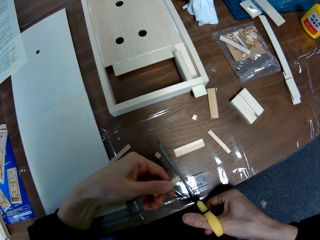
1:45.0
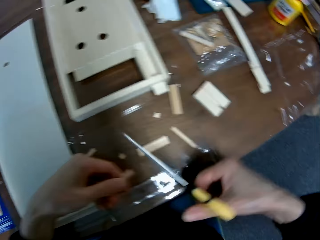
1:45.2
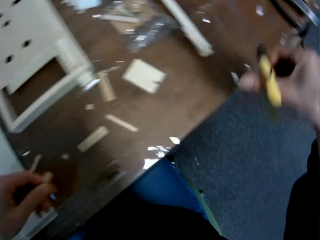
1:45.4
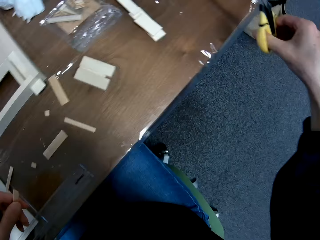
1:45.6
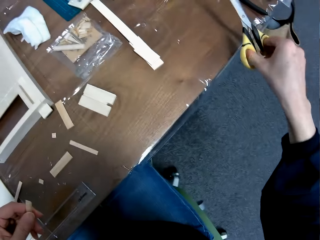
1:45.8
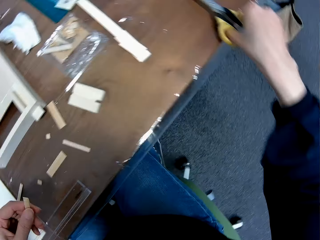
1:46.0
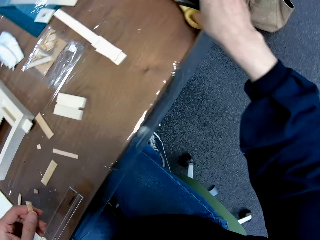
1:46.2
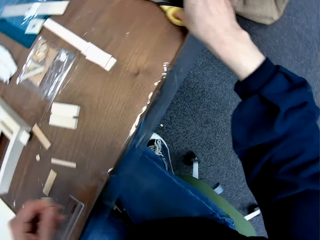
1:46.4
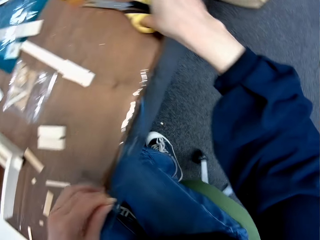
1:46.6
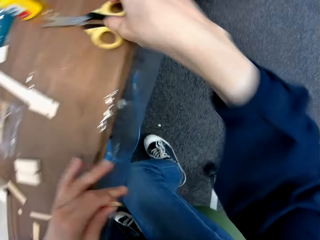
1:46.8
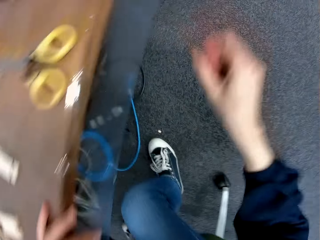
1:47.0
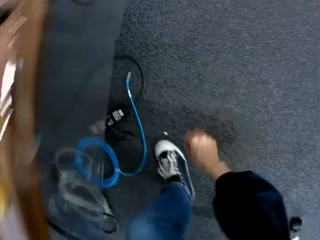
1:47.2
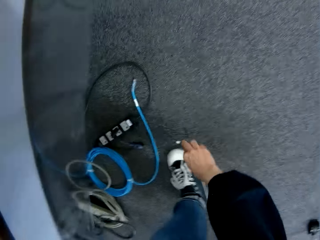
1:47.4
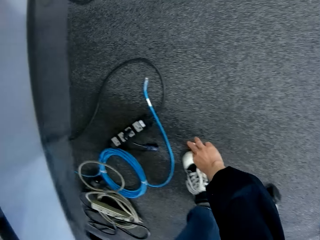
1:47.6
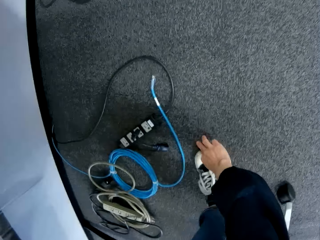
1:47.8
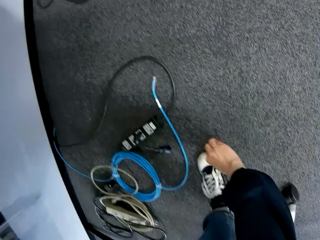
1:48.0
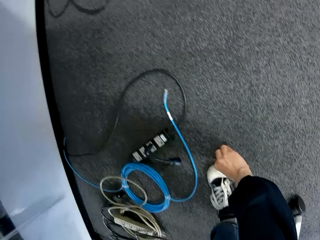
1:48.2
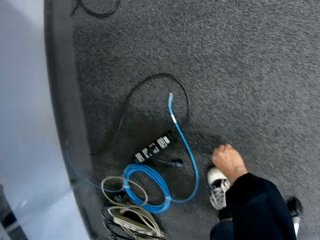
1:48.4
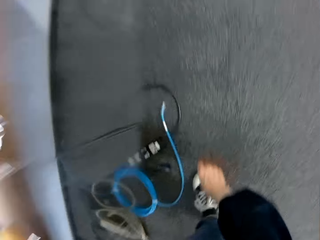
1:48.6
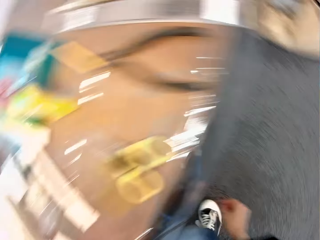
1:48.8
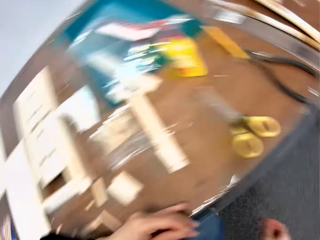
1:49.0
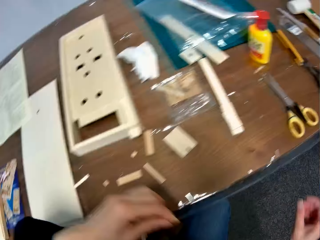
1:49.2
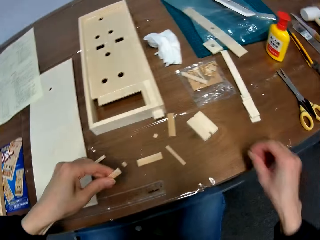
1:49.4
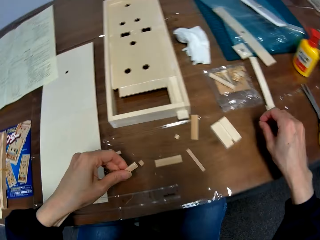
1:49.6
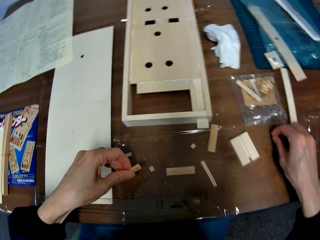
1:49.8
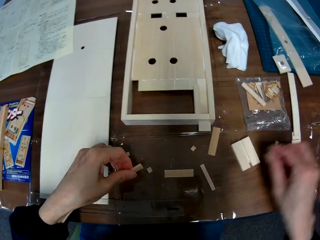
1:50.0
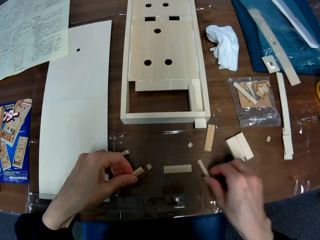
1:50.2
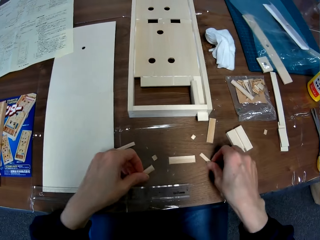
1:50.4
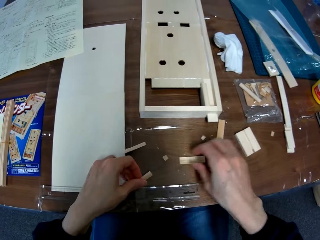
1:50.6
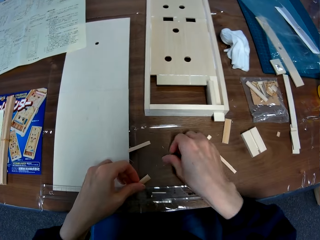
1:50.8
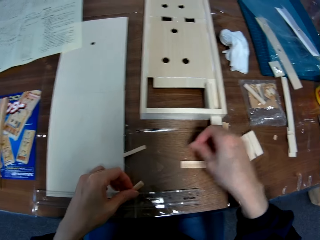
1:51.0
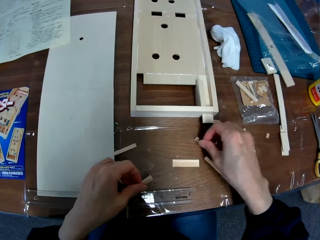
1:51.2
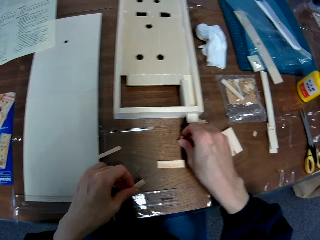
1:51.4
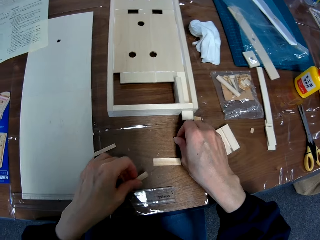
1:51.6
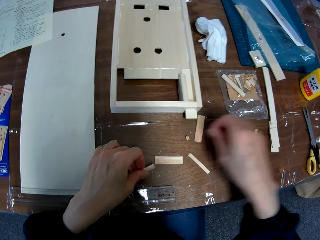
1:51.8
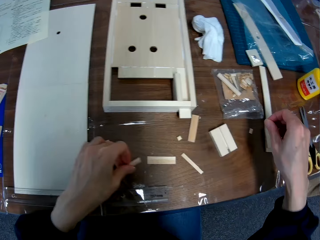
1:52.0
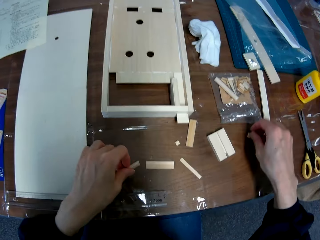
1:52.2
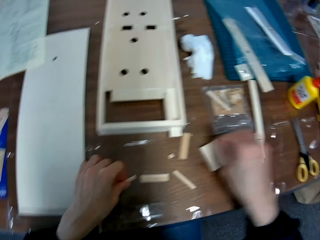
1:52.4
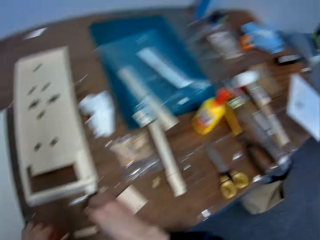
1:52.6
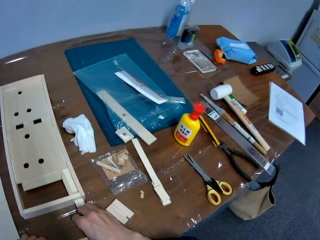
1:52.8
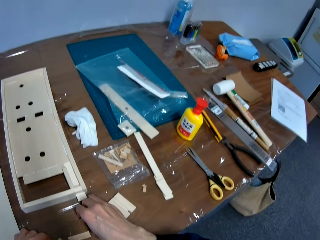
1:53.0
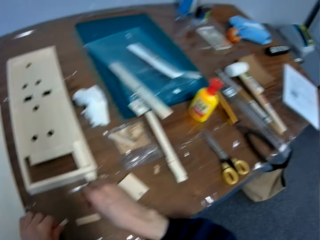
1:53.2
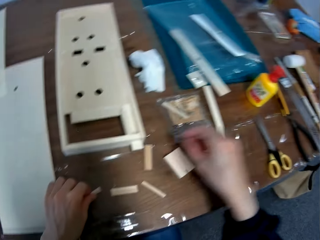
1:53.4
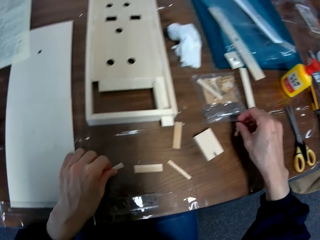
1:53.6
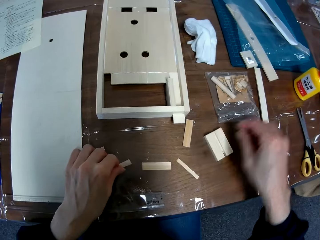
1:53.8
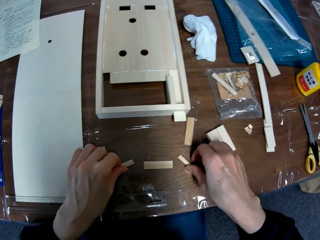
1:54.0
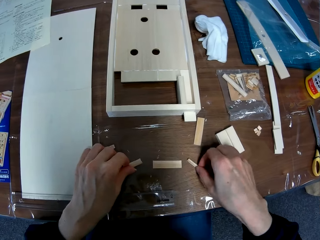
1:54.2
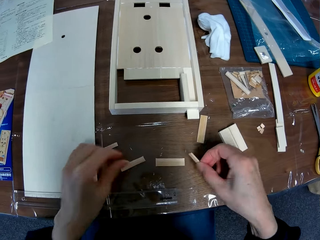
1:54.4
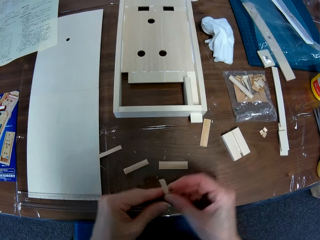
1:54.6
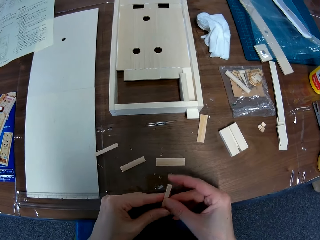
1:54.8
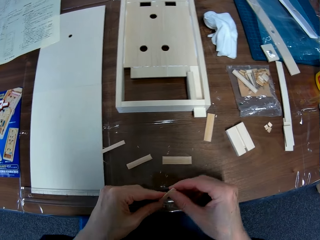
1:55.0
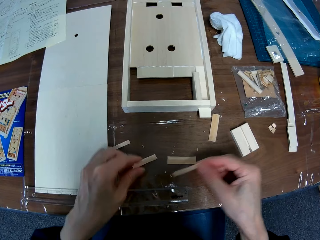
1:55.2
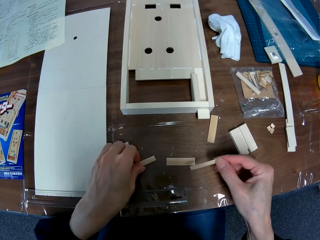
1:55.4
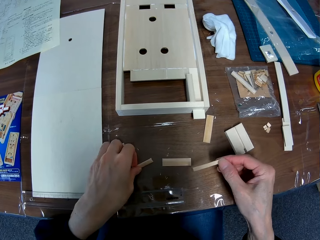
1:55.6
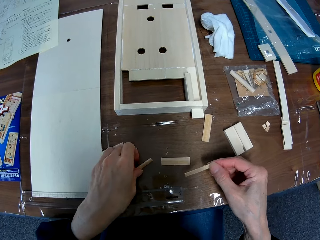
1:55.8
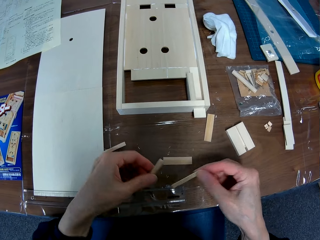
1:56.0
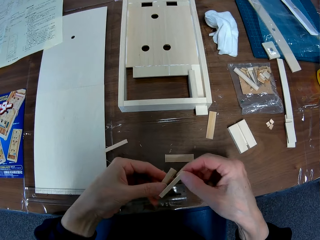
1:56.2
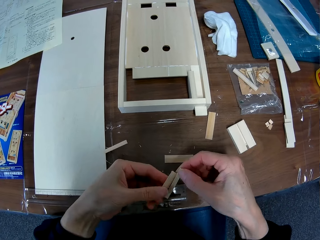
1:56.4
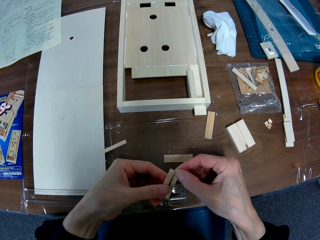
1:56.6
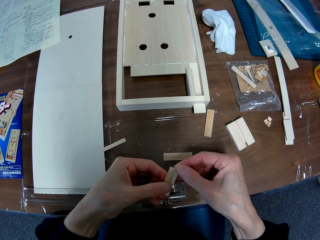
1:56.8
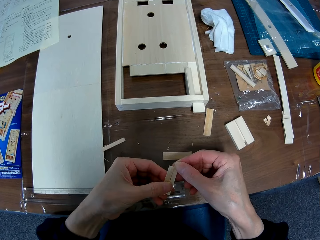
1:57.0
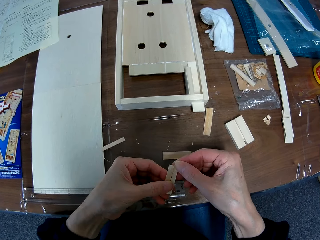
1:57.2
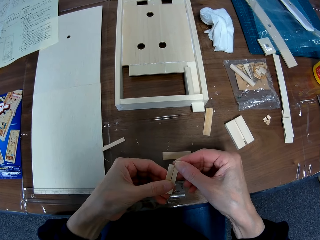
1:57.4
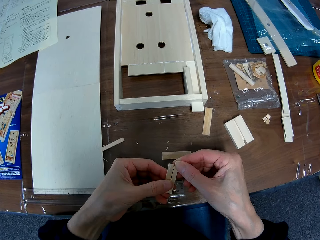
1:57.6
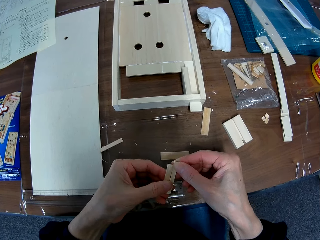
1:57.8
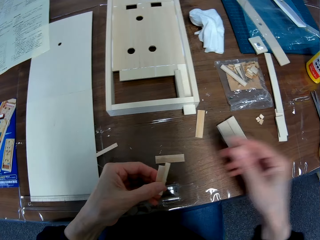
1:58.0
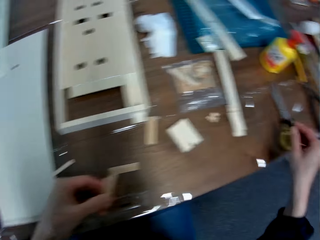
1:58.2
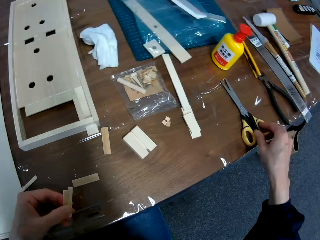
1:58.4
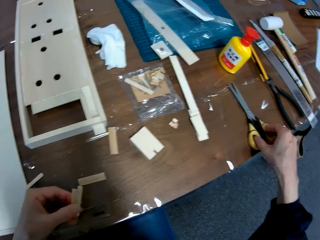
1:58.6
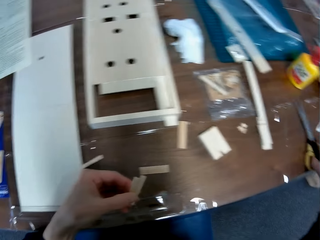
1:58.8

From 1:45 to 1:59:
The camera wearer drops the wooden craft on the floor. They put the scissors on the table. They pick up a very small piece of wood from the floor to the table. They put the piece of wooden craft on the table. They touch the small piece of wood on the table. They move together the very small pieces of wood on the table. They pick up the wooden craft from the table. They pick up the wooden craft from the table again. They put the wooden craft on the table. They pick up the wooden craft on the table. They put the wooden craft on the table. They pick up the small pieces of wood from the table. They hold the wooden craft. They pick up the wooden craft from the table. They hold the wooden crafts together. They stare at the wooden crafts. They pick up the scissors from the table.

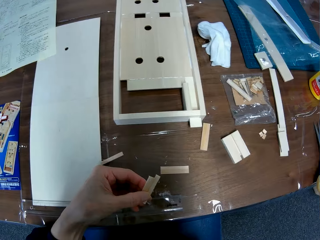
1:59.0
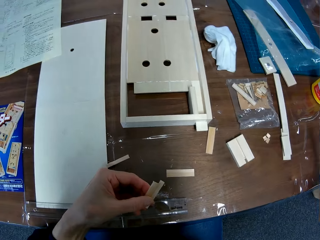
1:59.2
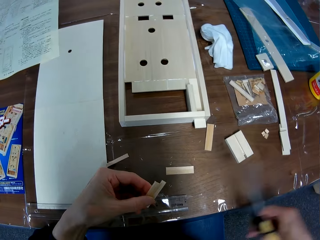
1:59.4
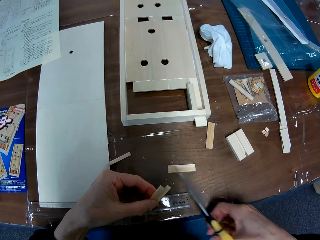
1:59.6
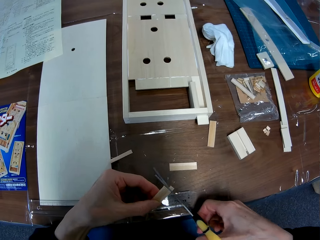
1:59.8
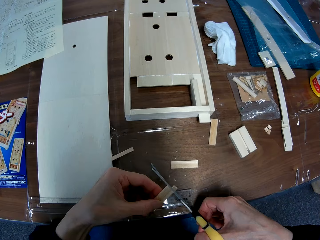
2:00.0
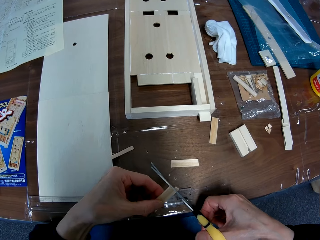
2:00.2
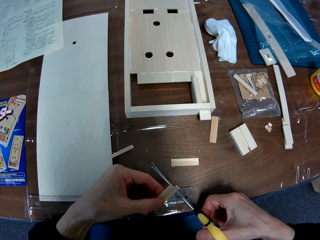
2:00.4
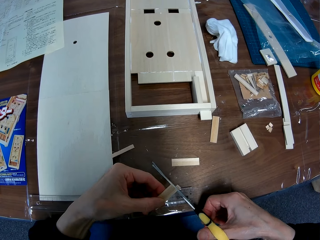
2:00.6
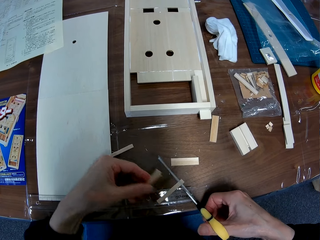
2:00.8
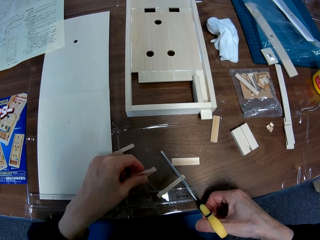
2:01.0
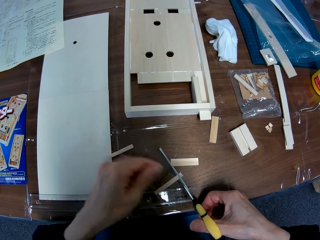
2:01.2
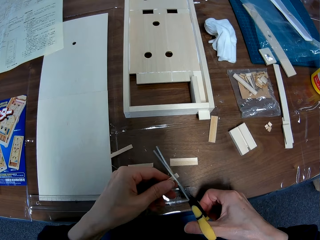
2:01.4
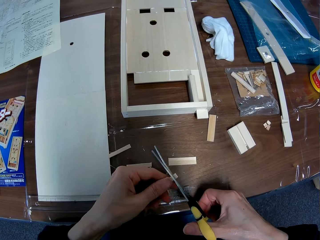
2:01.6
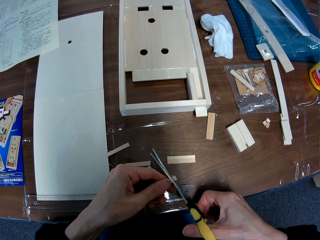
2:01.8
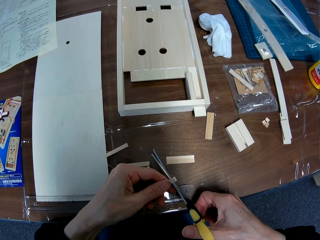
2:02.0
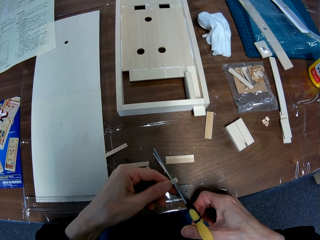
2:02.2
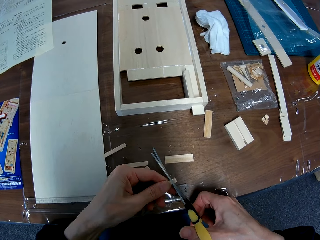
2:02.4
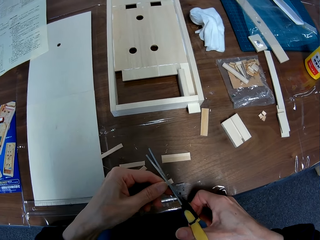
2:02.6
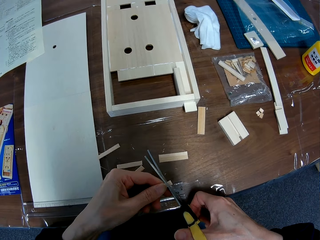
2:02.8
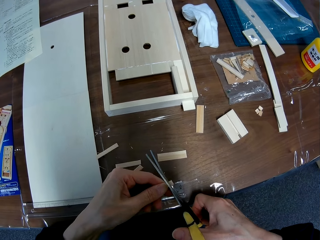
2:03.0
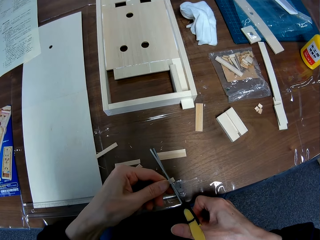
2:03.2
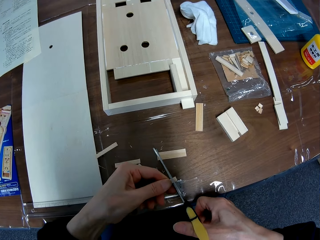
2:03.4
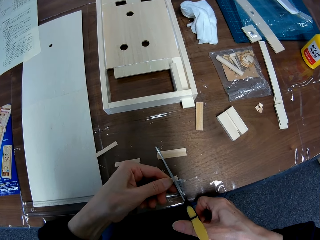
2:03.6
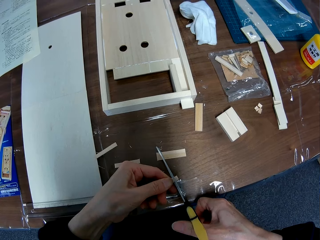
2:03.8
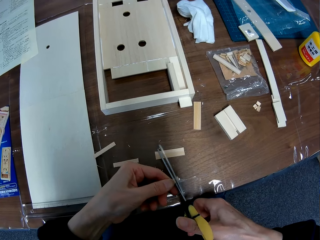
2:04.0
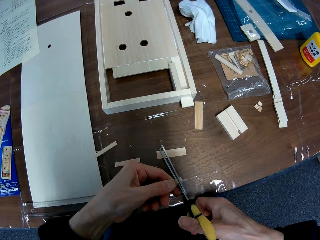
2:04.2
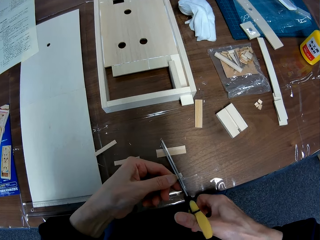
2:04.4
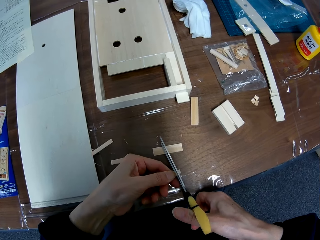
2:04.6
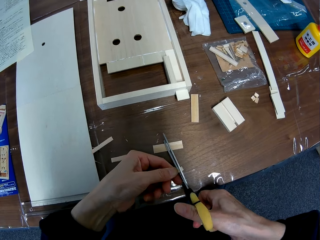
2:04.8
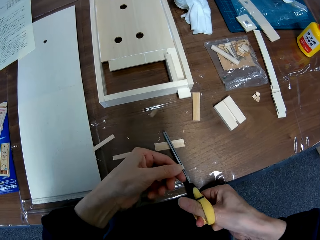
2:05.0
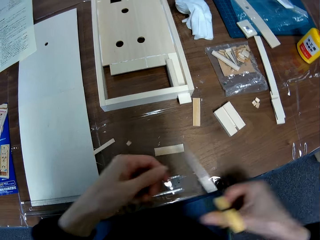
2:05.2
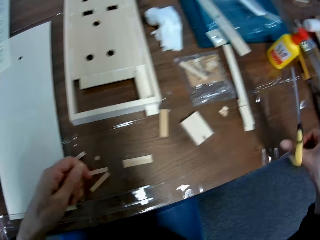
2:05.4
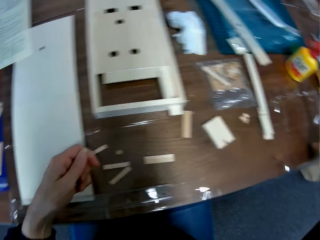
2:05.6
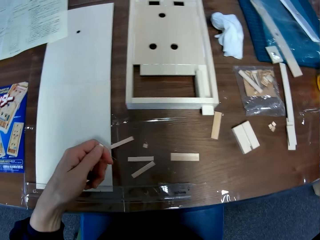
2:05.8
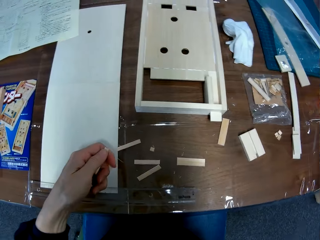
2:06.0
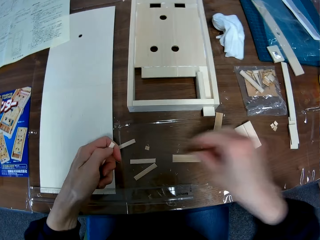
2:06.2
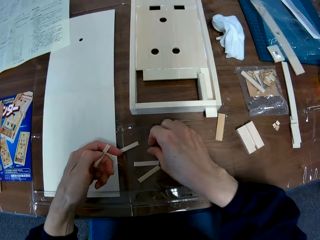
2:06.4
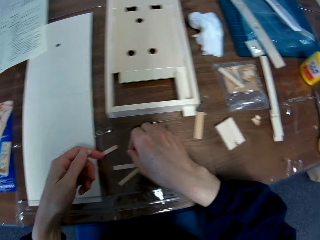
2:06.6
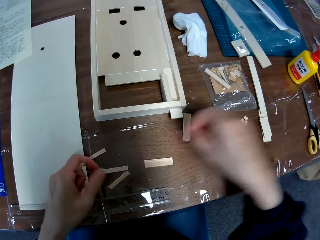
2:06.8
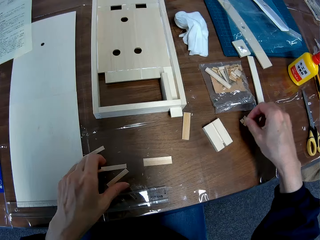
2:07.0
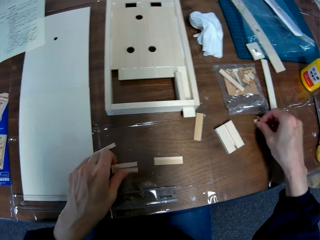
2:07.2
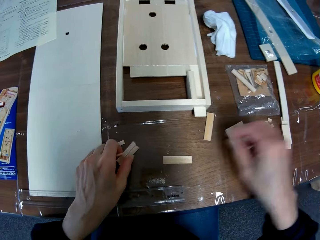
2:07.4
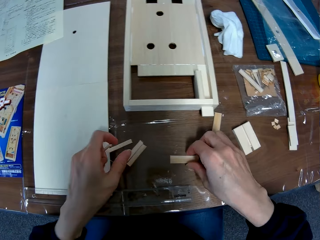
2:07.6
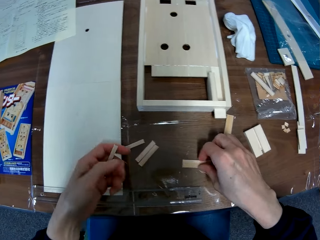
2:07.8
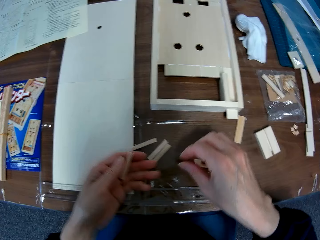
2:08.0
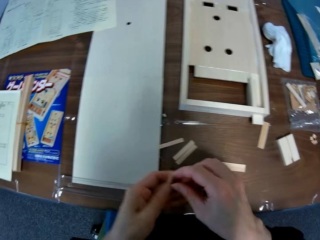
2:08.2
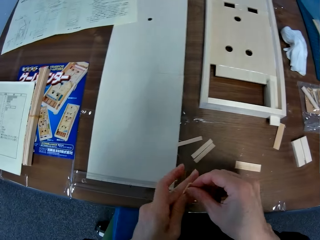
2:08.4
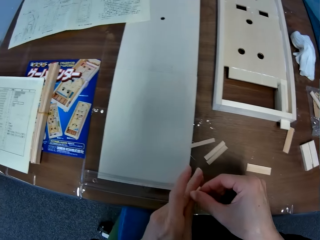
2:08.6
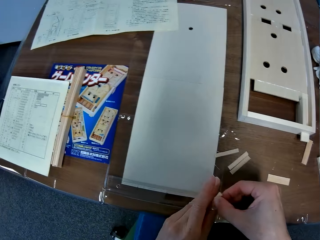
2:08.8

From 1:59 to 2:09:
The camera wearer cuts the small piece of wood with the scissors. He drops the small piece of wood on the table with his left hand. He cuts the wooden craft with the scissors. He drops the piece of the wooden craft on the table. He puts the scissors on the table. He picks up the piece of the wooden craft from the table. He puts the piece of the wooden craft on the table. He moves a very small piece of wood to the other very small pieces of wood on the table. He holds the wooden craft on the table. He touches a small piece of wood on the table. He moves the hand from the wooden craft on the table. He holds the wooden craft.
